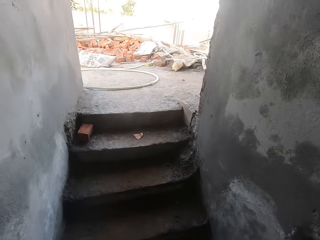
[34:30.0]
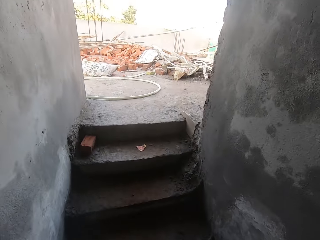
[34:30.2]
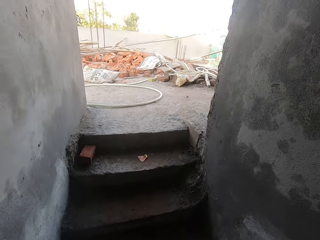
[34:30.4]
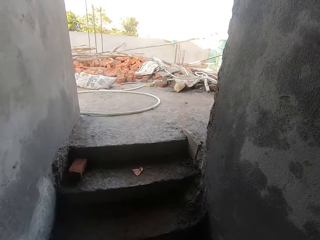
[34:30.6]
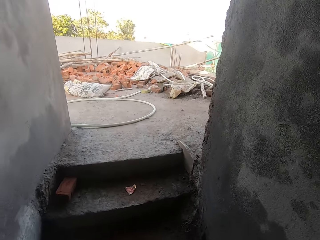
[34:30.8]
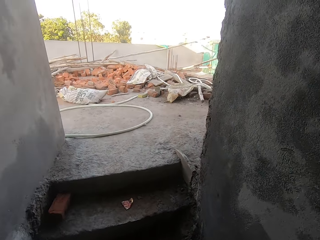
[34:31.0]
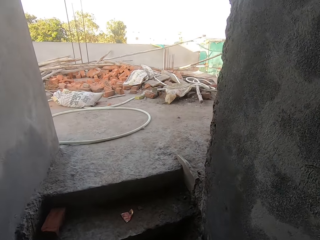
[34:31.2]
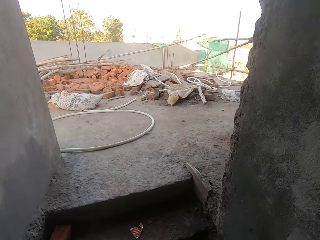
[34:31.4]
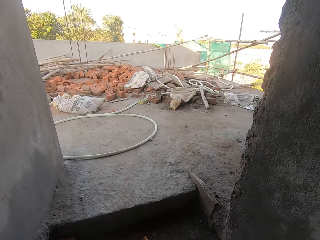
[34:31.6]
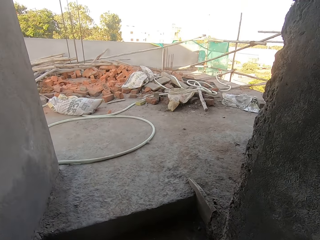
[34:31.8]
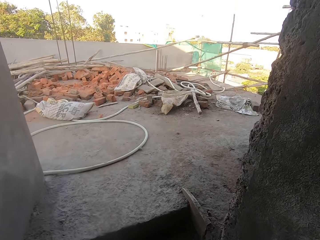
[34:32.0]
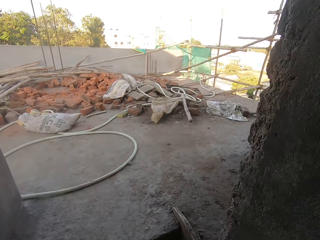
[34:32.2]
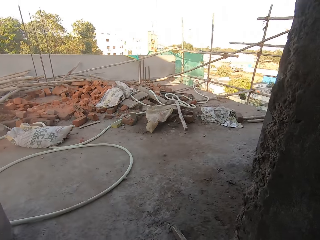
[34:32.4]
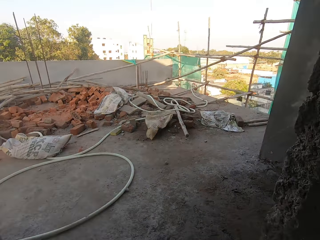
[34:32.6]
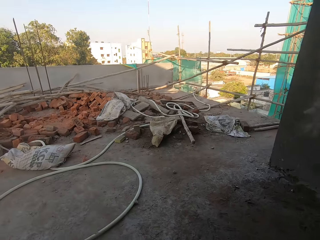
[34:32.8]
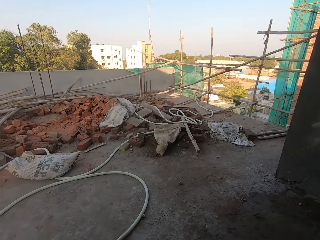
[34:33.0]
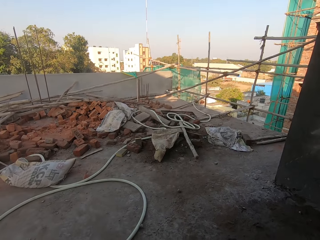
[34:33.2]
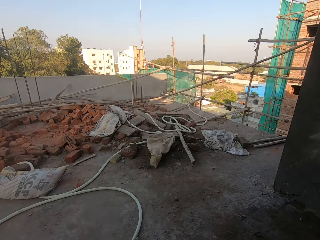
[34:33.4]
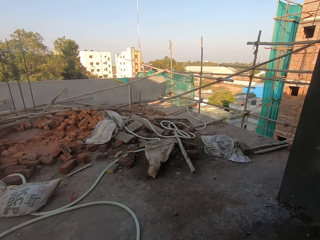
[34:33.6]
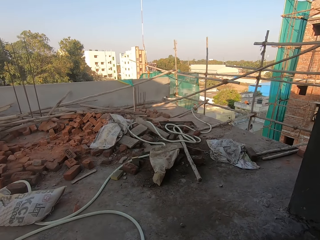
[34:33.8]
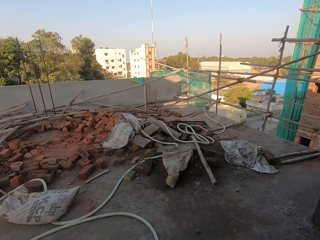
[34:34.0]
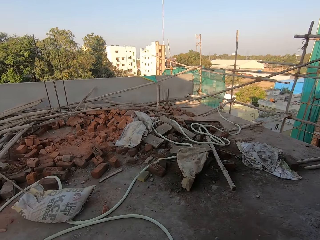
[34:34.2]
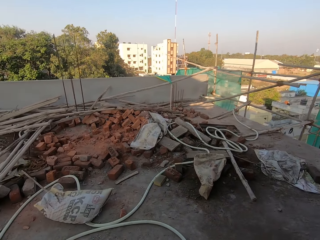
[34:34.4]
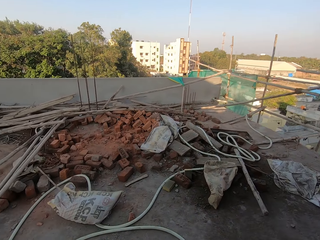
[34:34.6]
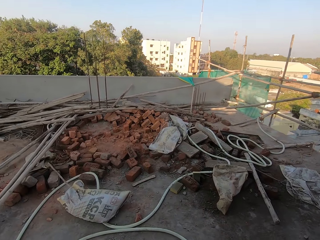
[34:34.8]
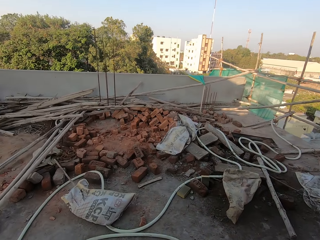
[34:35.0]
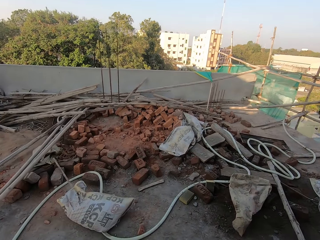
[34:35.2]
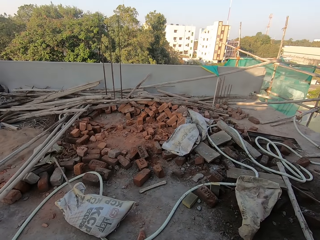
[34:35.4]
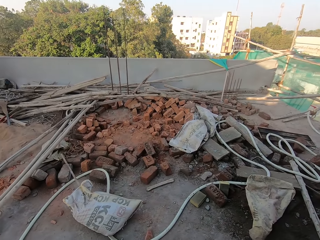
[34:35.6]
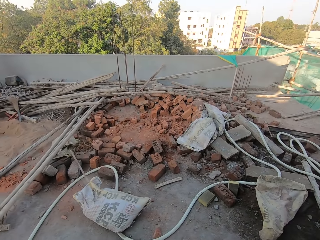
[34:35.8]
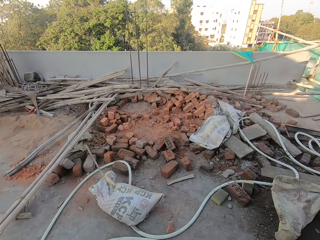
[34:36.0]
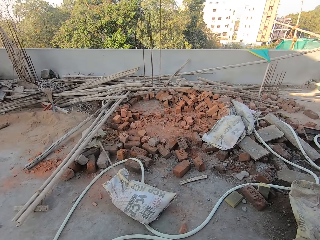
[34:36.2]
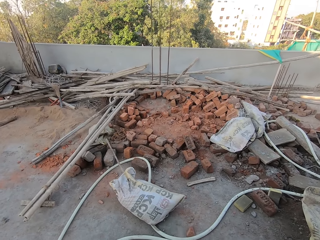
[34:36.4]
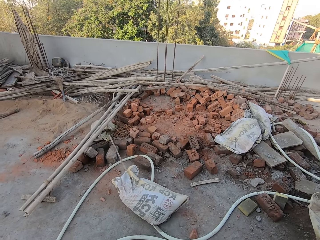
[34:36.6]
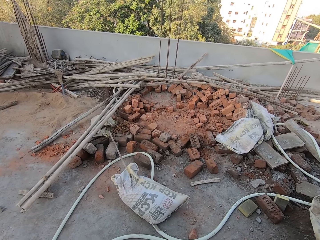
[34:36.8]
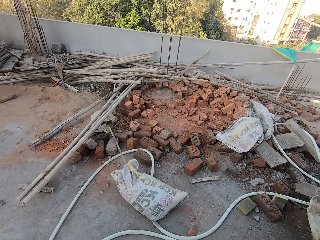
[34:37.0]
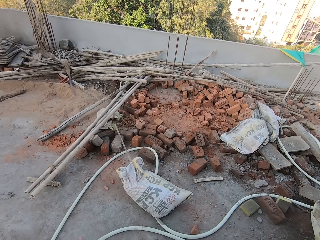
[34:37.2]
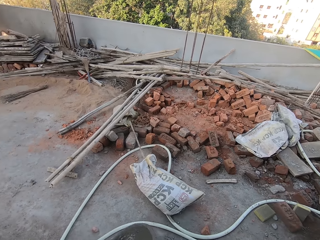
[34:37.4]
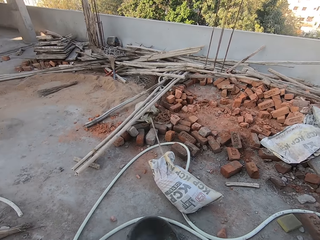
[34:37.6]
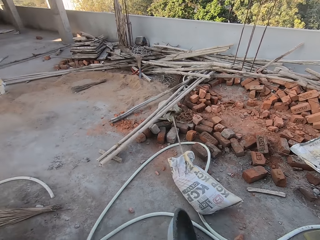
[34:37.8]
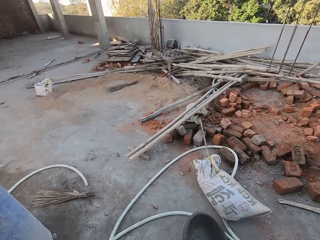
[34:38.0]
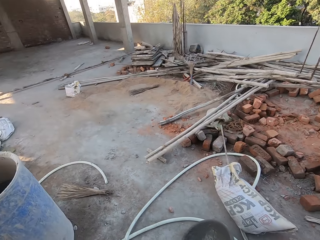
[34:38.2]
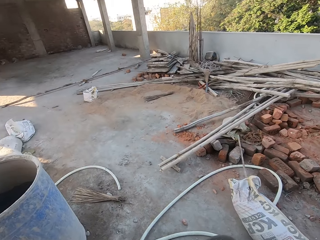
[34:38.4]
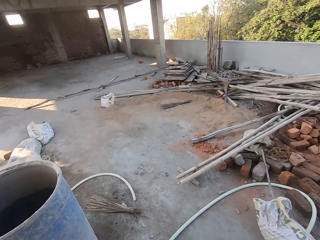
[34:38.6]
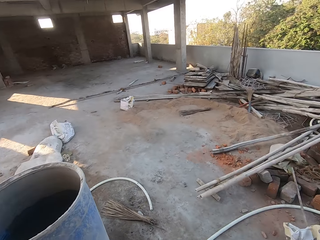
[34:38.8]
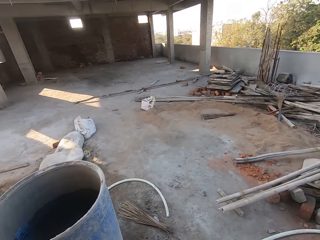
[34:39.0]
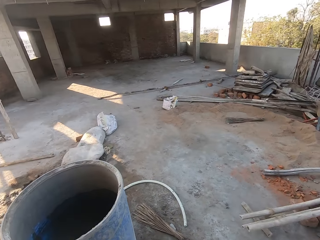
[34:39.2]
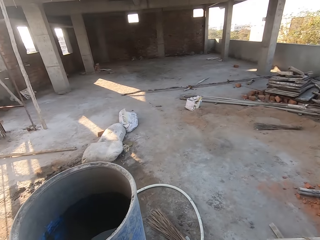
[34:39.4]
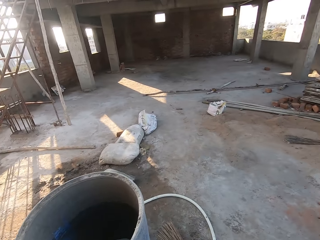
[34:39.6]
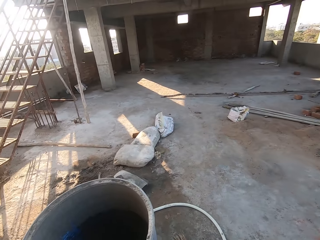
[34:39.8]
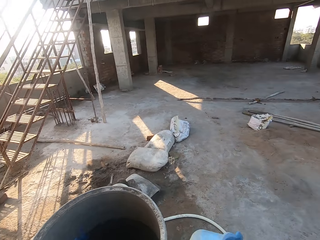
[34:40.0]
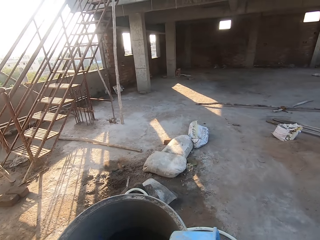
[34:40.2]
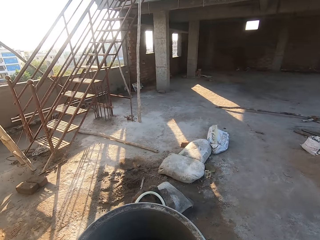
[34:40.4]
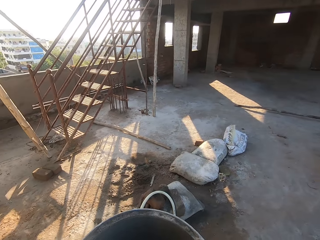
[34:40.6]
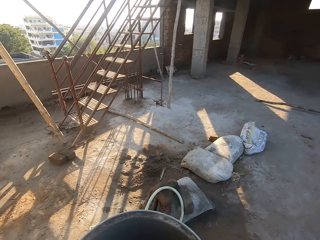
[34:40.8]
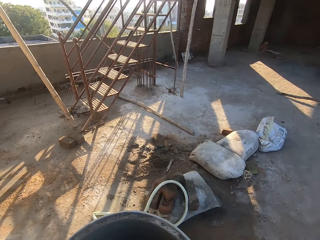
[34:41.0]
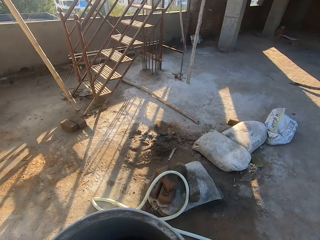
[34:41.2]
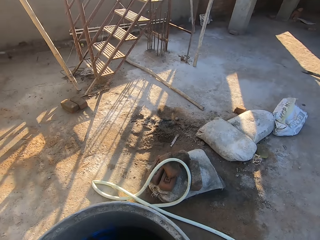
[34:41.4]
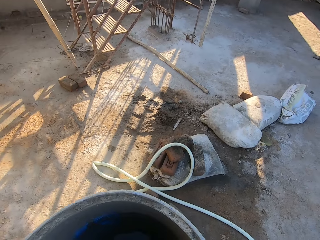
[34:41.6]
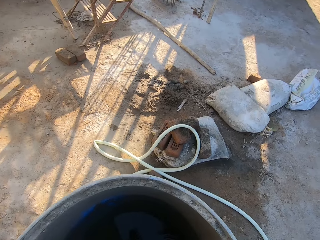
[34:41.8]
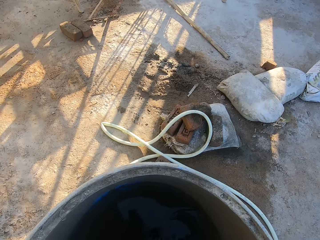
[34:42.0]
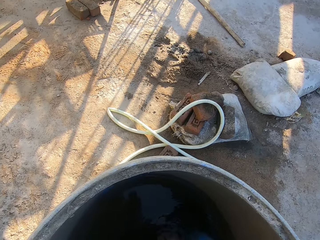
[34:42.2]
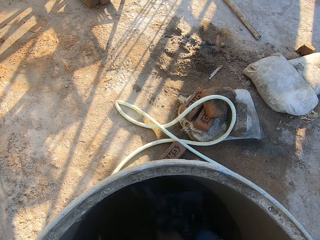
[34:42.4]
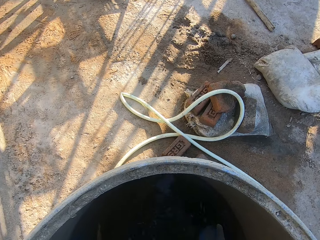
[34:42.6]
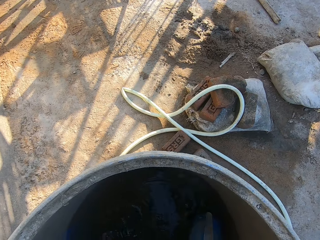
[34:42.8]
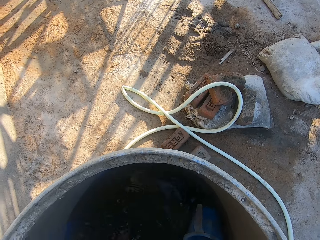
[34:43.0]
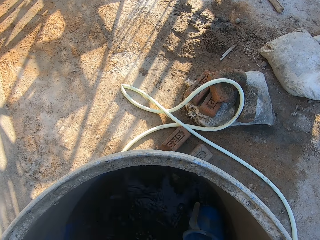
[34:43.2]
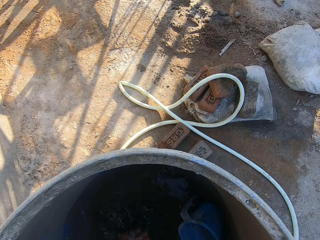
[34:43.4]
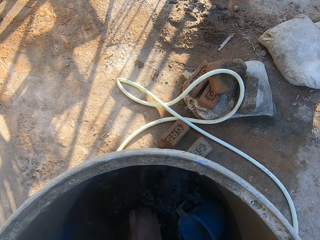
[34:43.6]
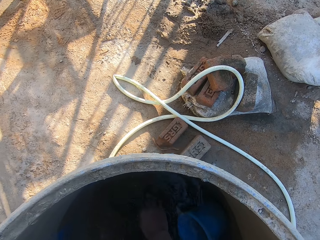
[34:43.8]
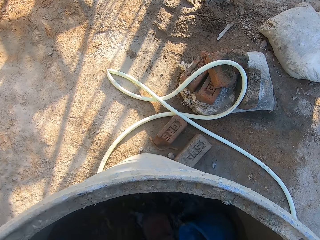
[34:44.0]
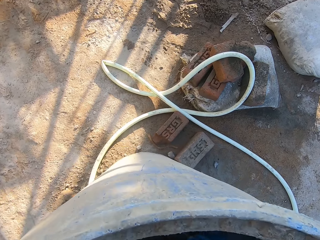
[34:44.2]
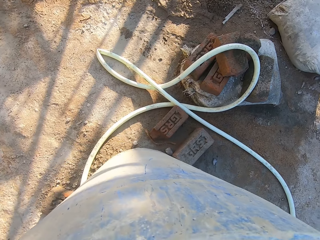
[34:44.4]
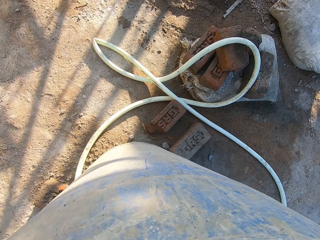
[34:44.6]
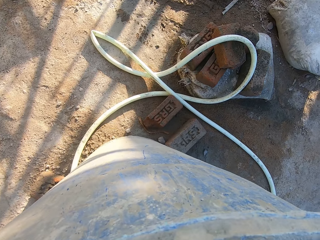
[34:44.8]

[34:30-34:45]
The camera wearer climbs the stairs. He walks around the built house repeatedly. He drops the head pan in his right hand on the ground. He drops the container in his right hand in a drum and washes his hands with the water in the drum.

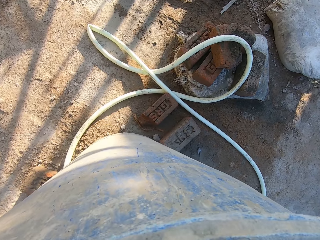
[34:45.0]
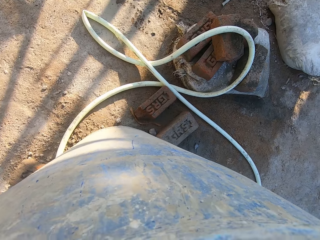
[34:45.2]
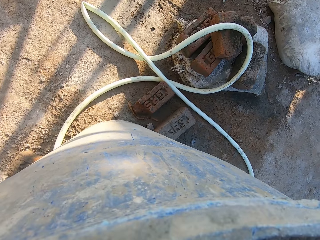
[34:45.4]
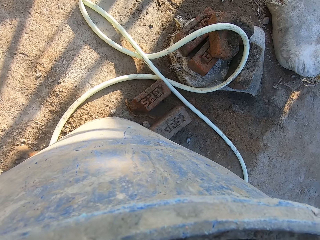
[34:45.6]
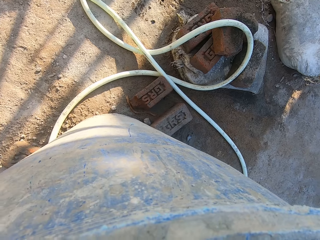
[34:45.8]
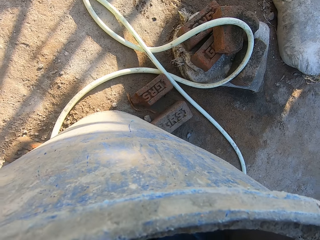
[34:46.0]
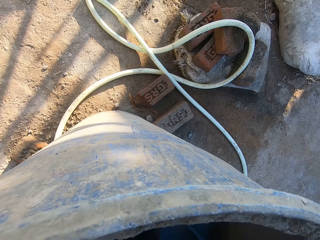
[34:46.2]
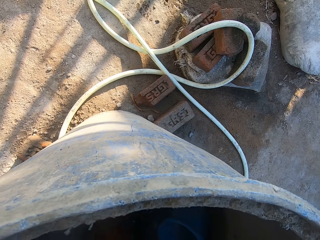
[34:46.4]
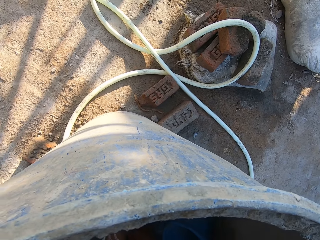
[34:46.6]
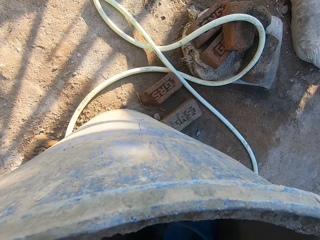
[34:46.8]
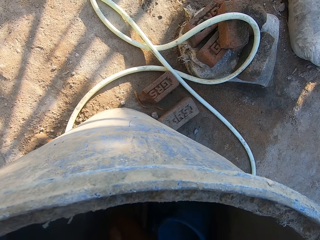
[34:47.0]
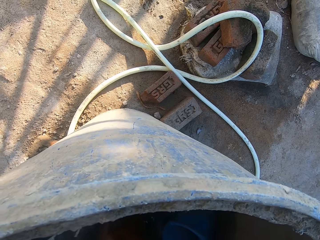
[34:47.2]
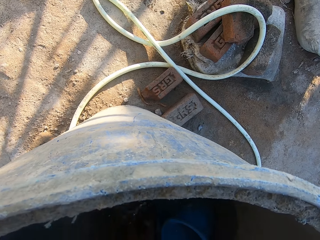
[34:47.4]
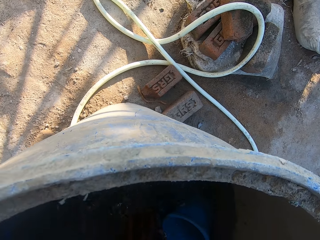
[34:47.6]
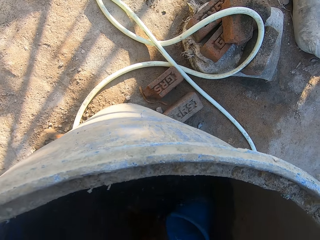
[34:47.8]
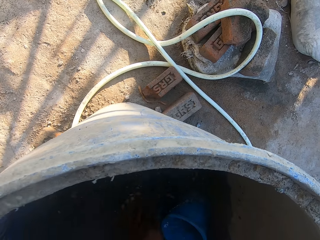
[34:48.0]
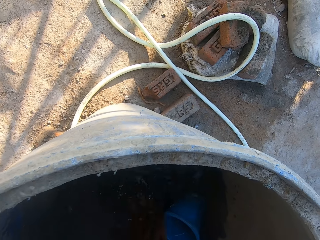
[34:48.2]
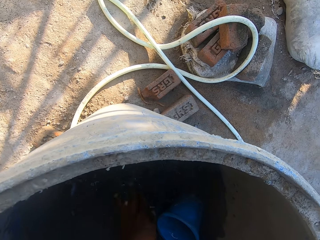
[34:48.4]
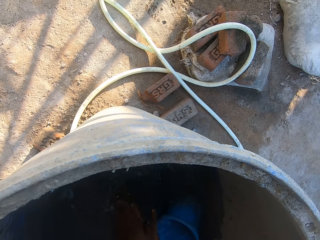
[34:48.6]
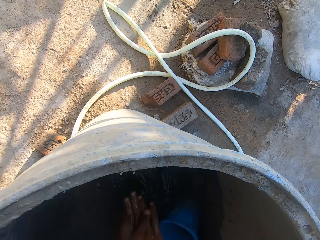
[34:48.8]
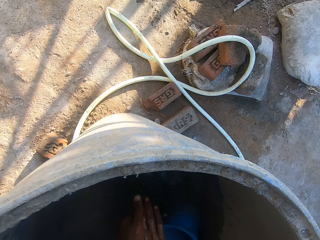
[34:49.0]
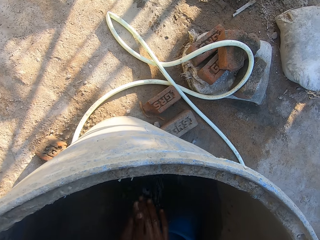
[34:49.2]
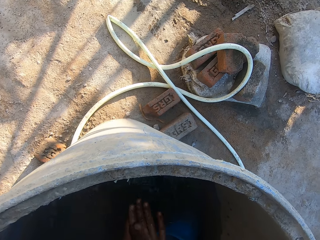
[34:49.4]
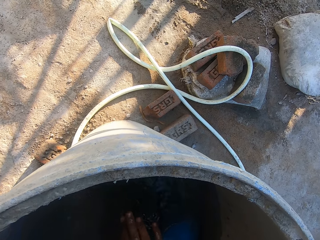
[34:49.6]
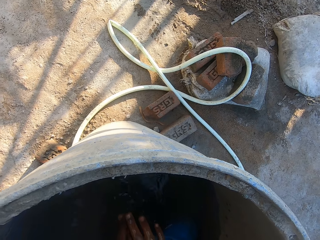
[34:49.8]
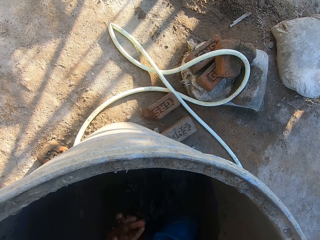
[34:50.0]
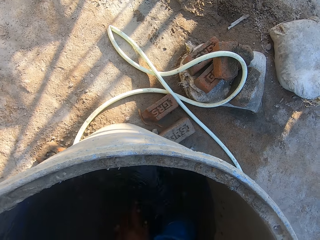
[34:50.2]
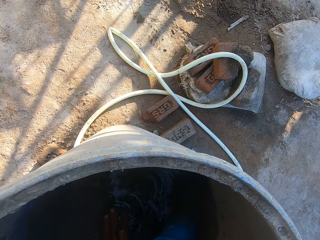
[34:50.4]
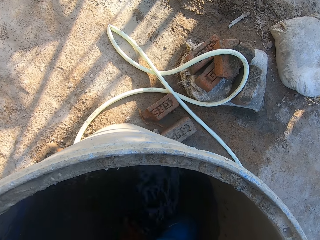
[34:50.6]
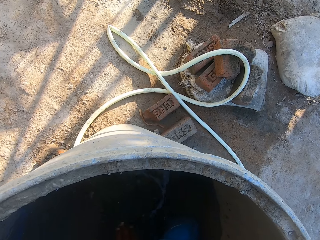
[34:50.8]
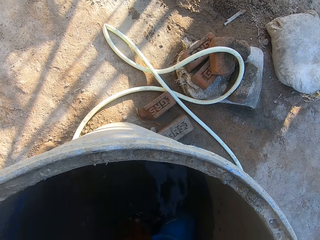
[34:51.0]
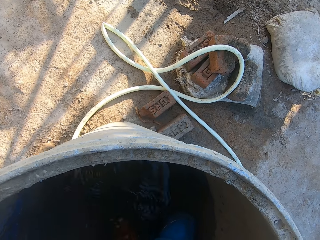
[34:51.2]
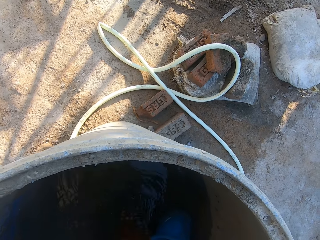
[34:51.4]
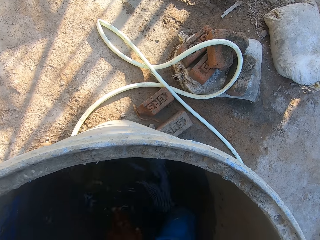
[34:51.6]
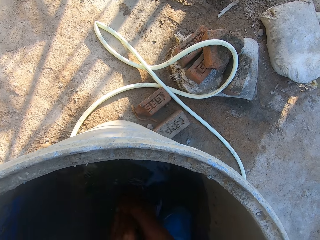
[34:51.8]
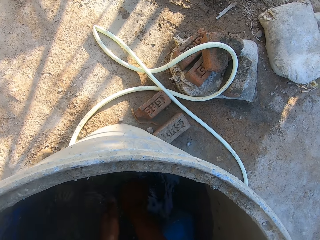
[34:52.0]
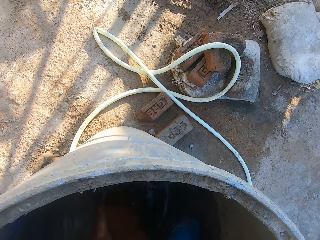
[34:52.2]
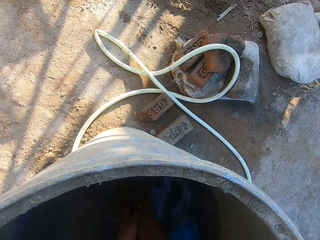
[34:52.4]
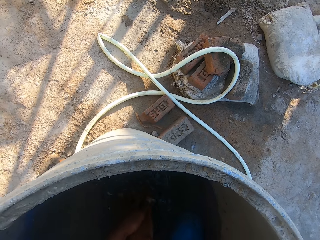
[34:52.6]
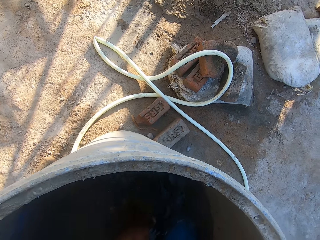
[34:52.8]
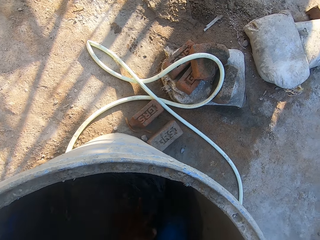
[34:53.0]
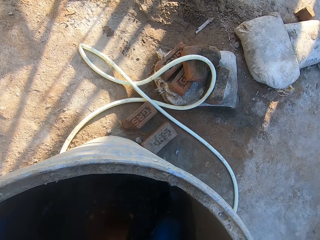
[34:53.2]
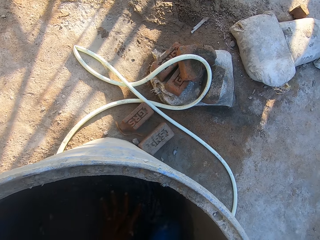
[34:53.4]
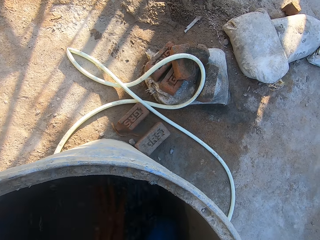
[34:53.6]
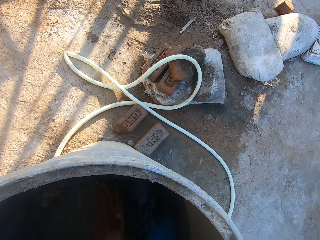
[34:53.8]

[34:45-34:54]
The camera wearer washes his hands repeatedly.
